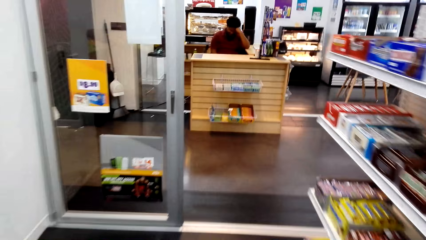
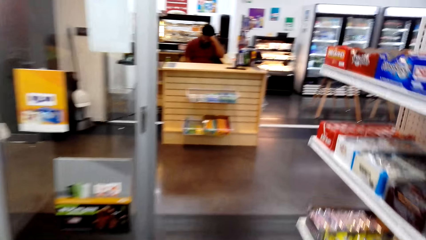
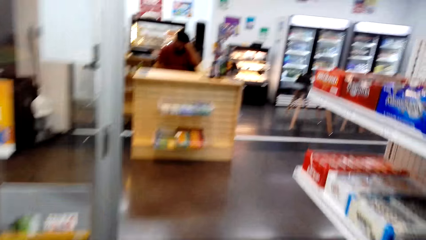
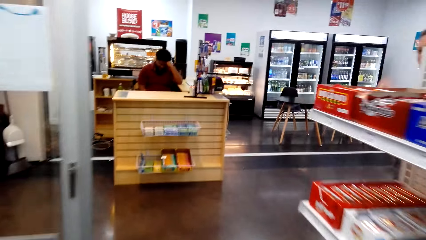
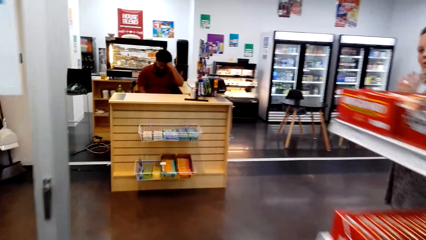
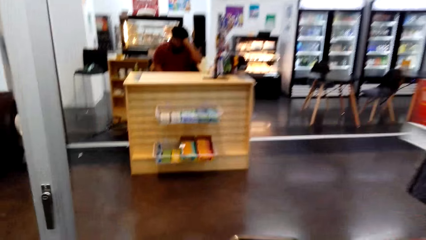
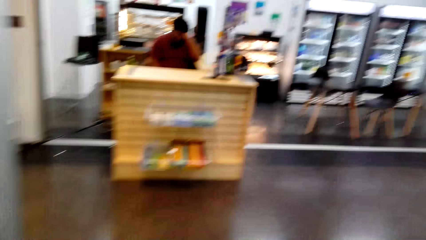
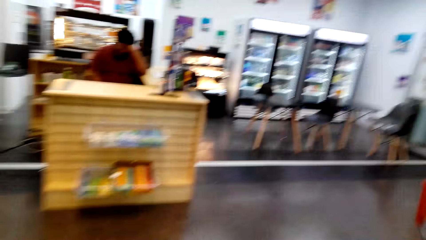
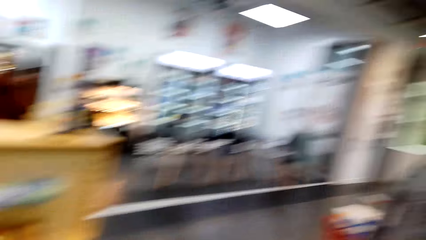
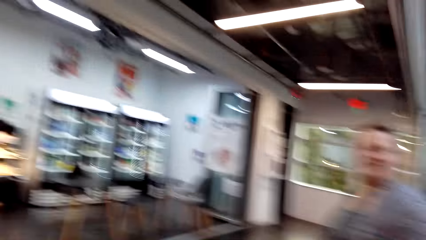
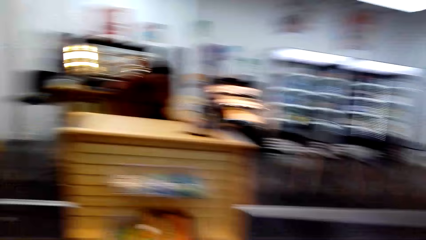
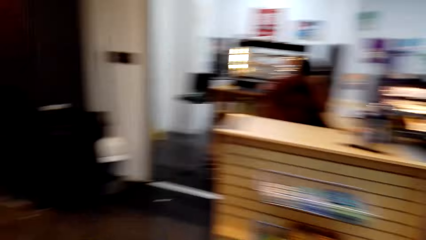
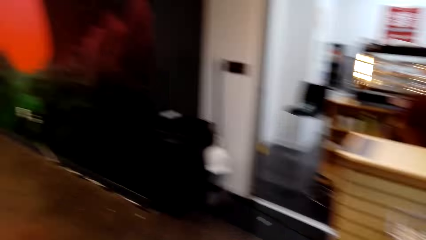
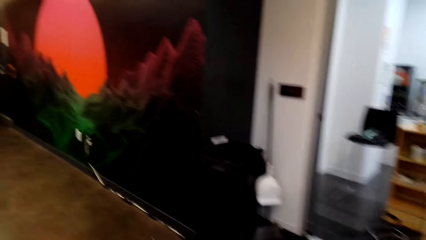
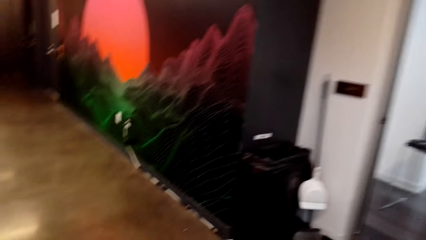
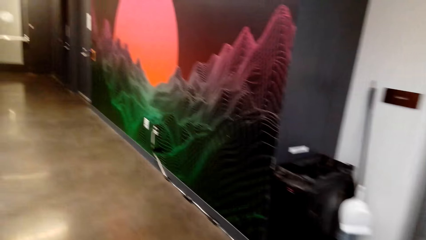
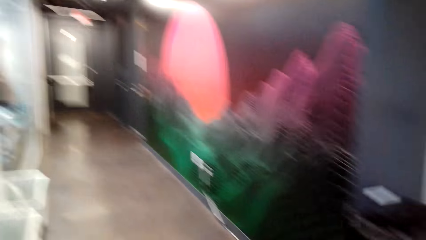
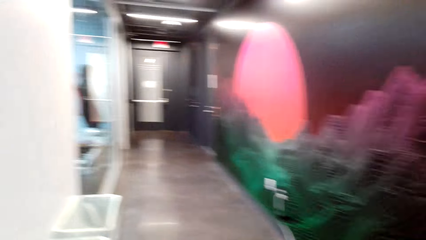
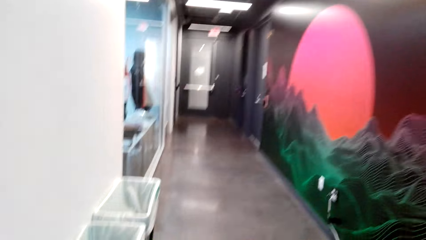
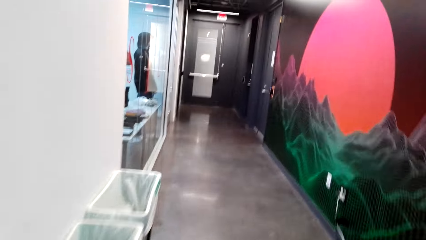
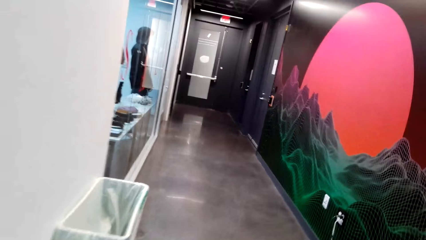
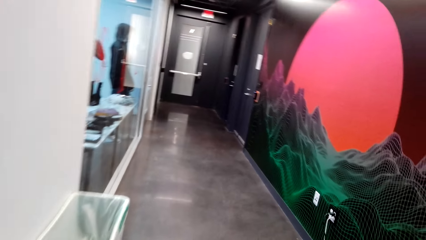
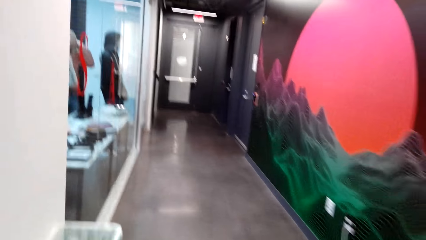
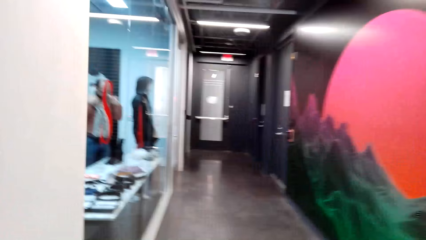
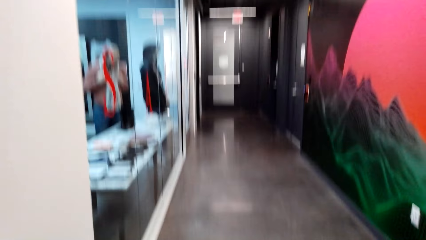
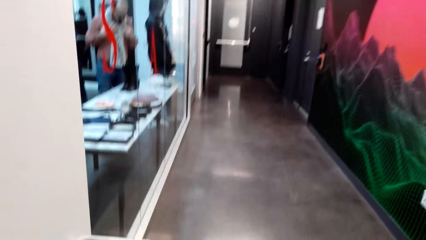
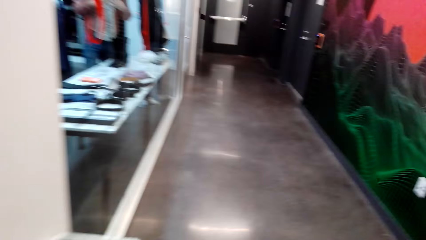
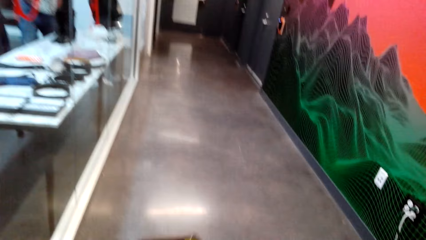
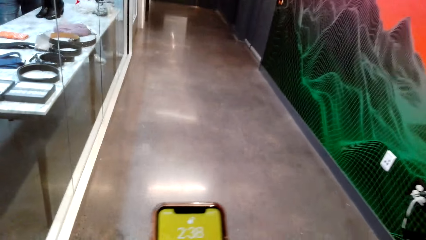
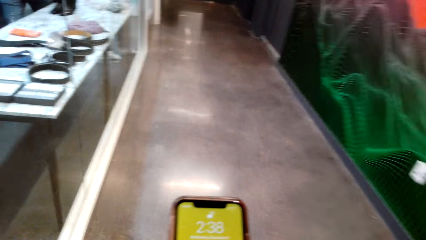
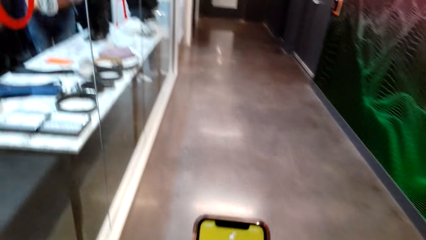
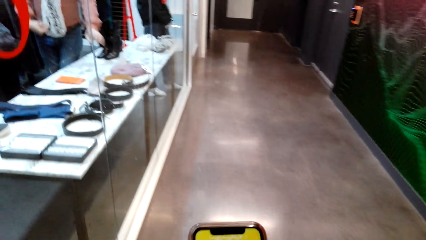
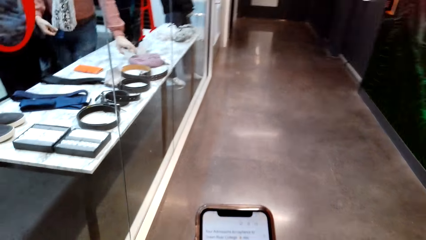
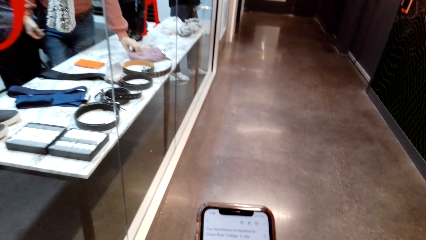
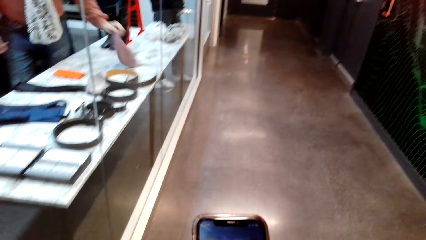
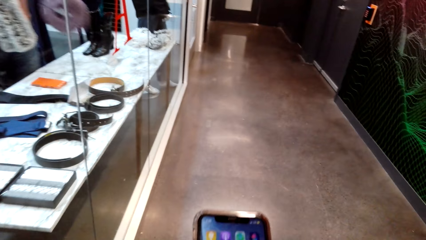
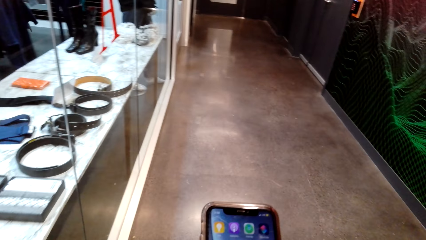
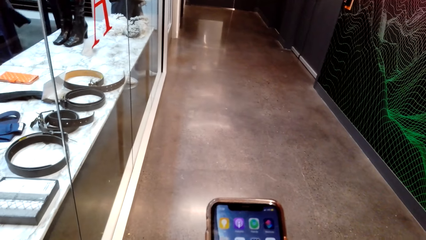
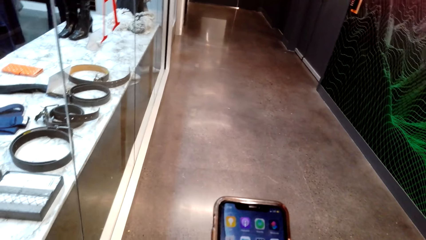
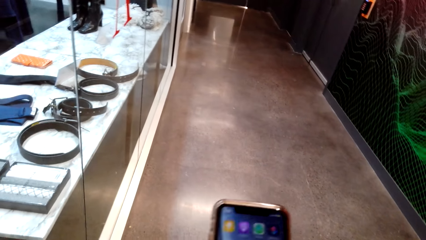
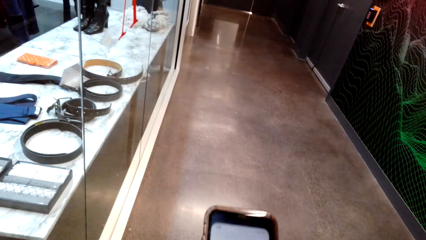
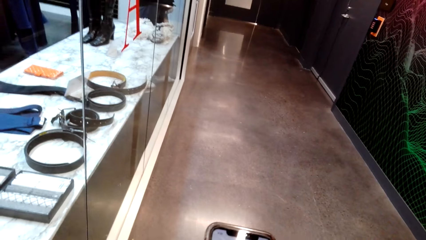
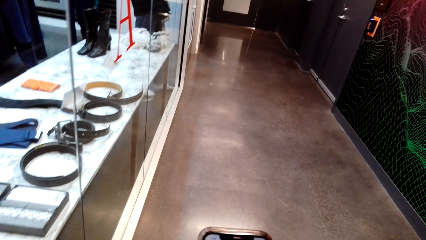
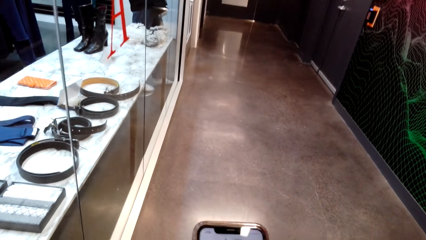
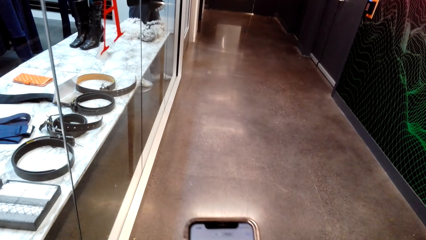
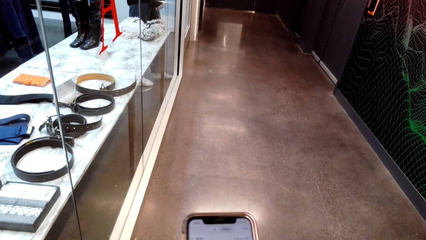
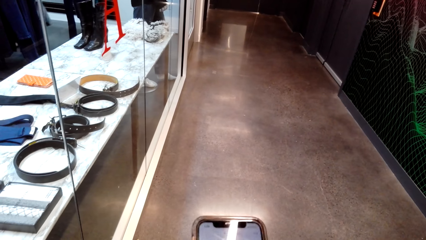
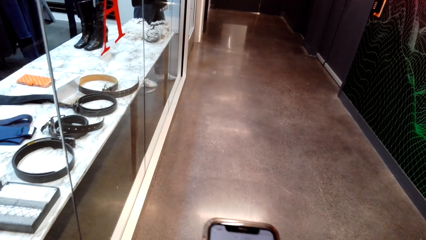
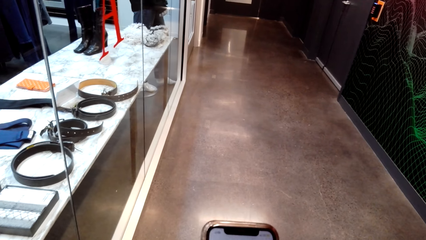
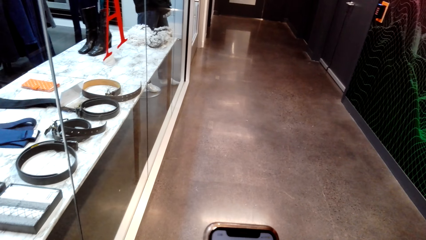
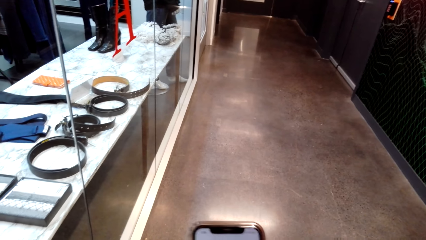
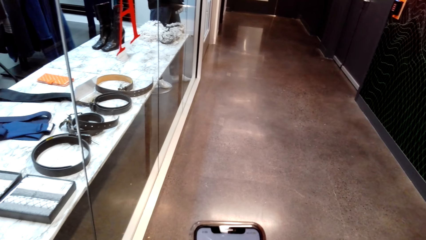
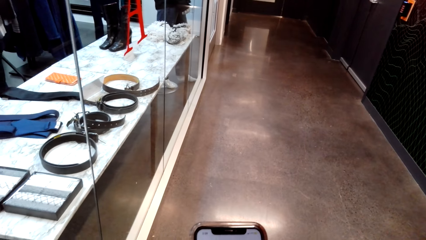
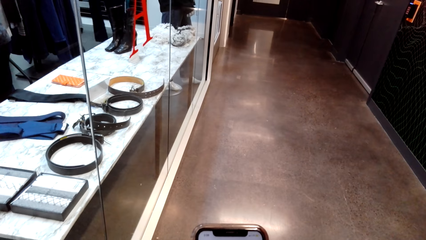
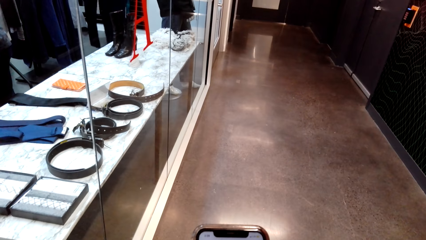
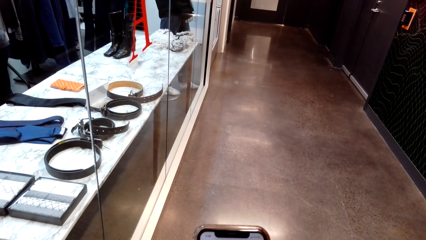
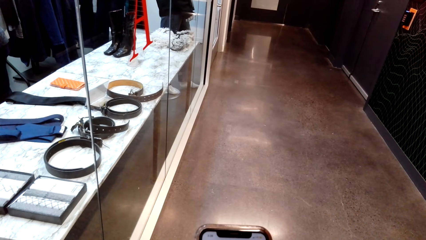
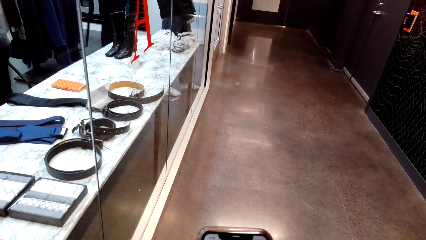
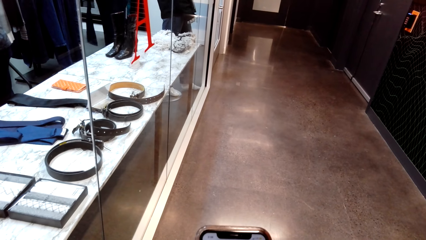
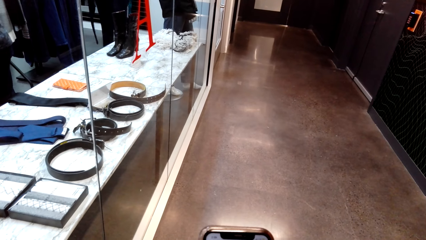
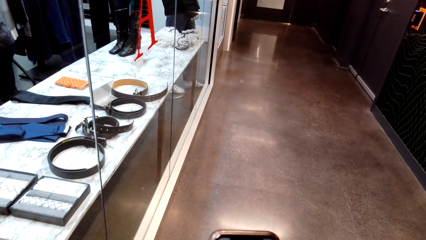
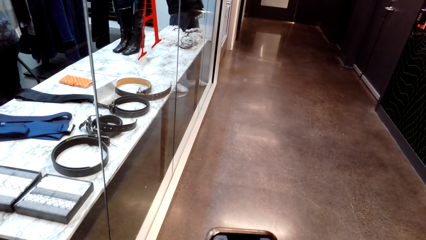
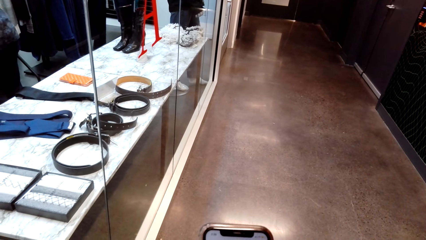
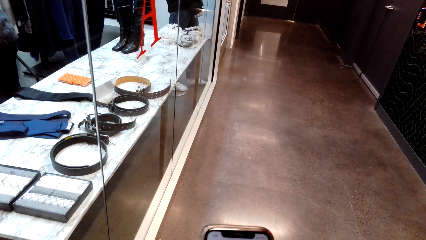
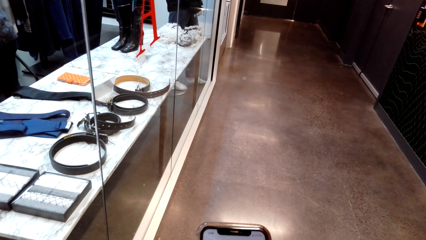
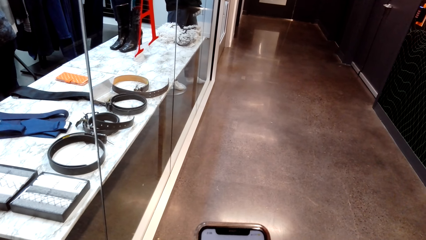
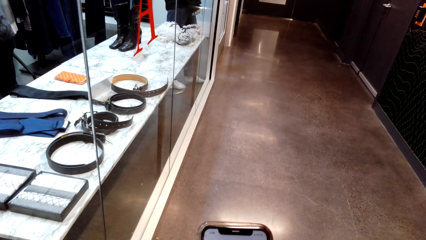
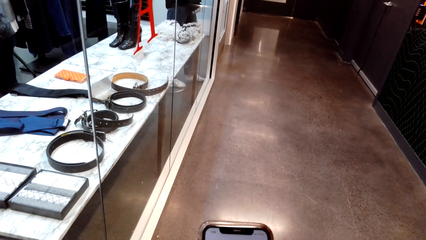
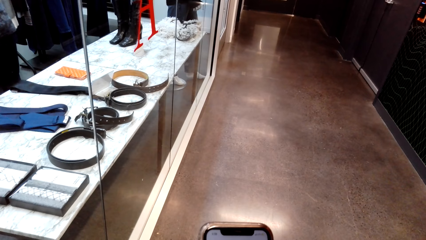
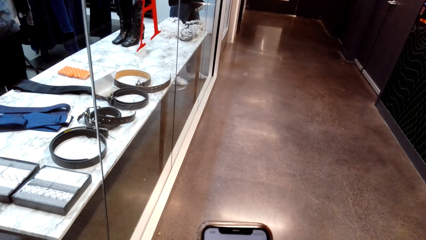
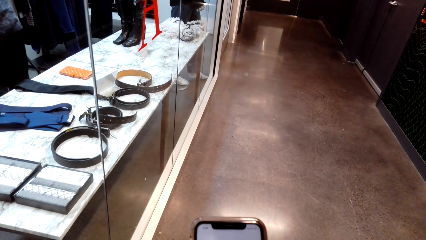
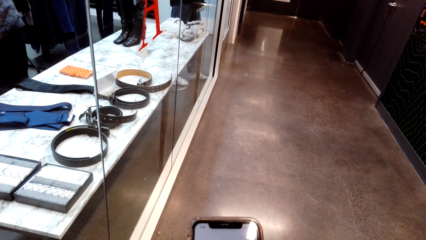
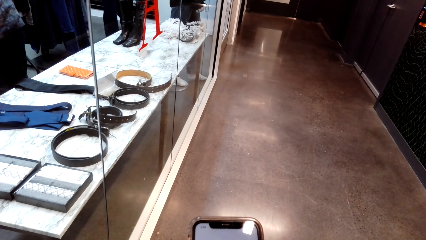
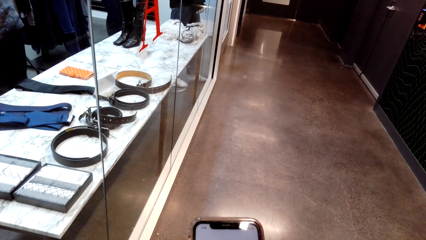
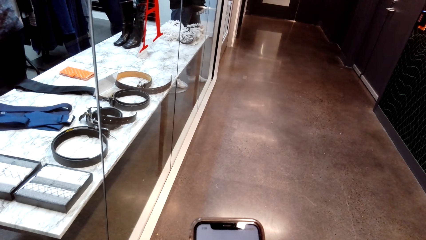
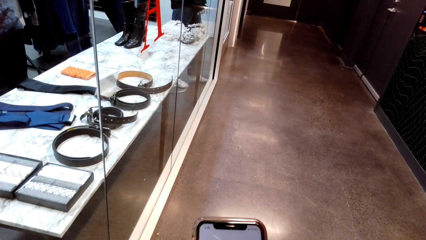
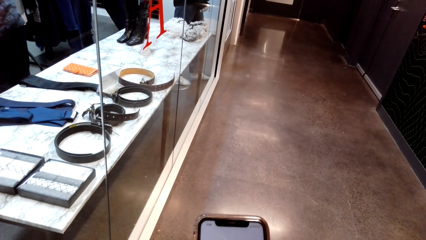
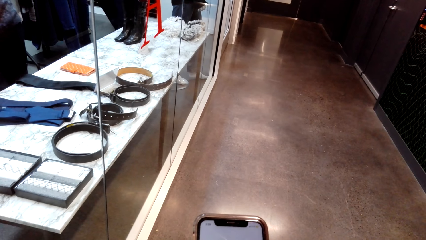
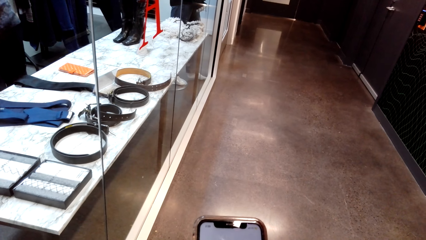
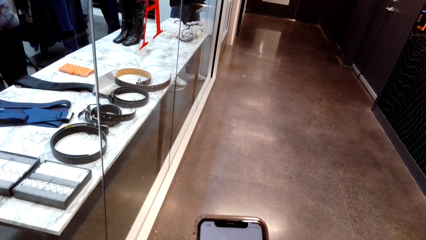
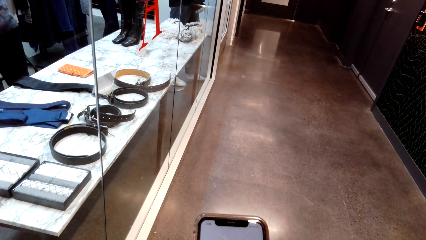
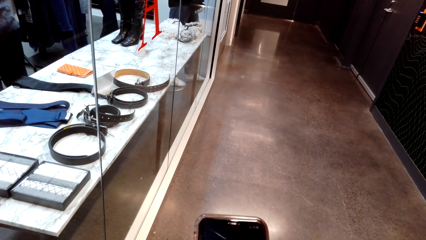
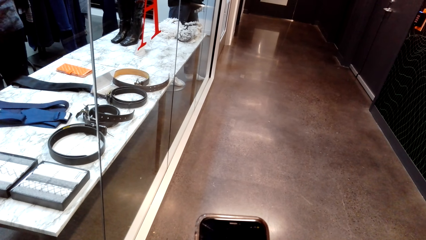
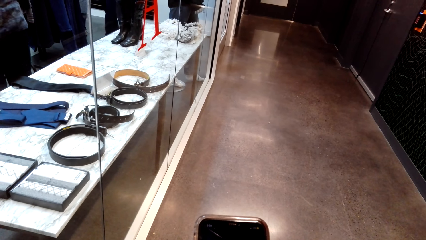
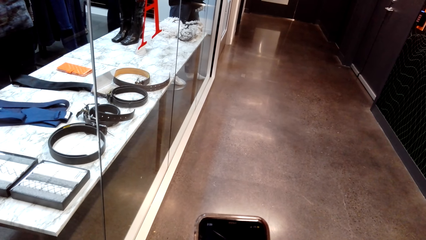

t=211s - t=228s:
The camera wearer walks in the hallway. They use the phone in the hallway.
